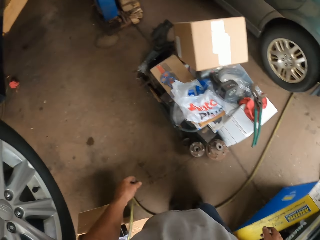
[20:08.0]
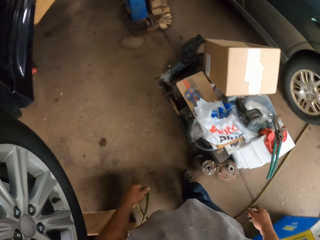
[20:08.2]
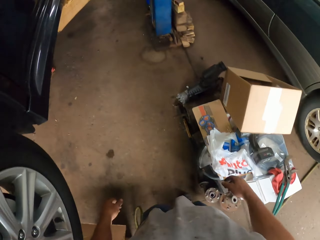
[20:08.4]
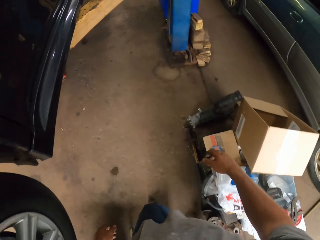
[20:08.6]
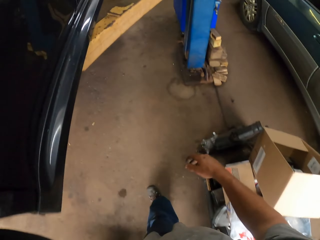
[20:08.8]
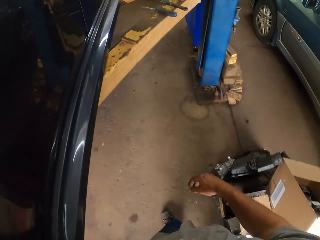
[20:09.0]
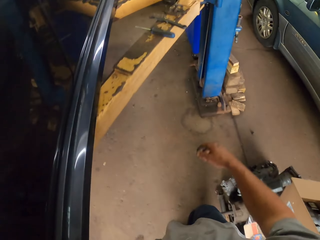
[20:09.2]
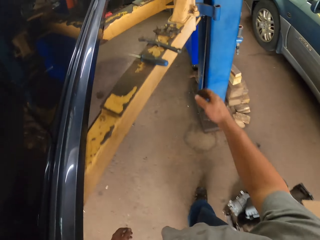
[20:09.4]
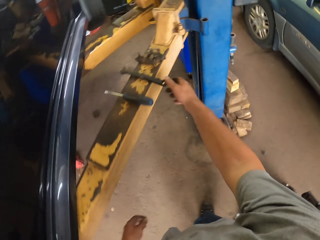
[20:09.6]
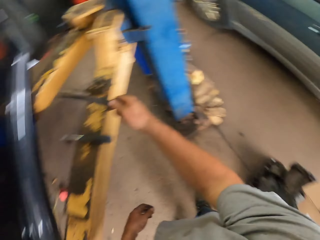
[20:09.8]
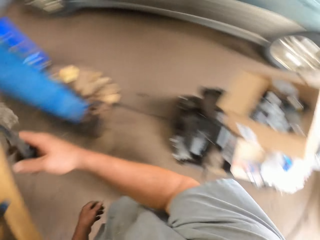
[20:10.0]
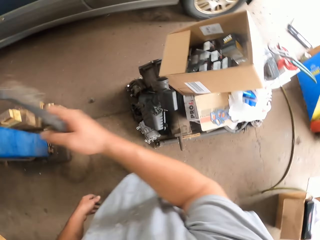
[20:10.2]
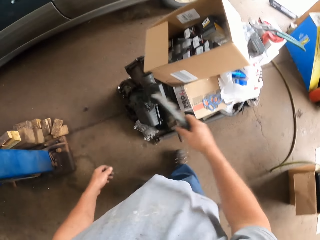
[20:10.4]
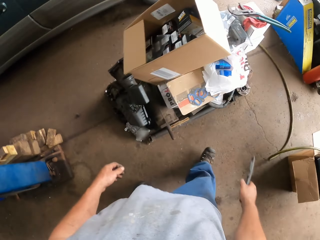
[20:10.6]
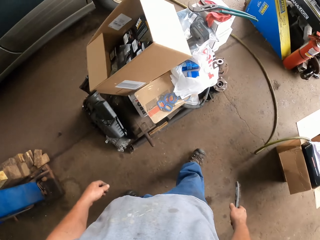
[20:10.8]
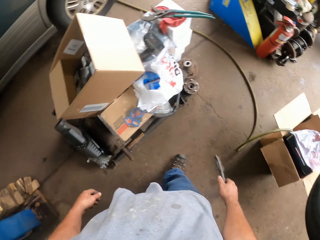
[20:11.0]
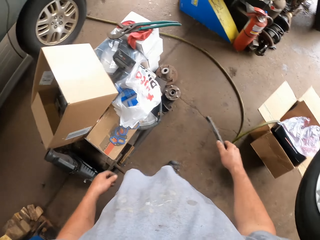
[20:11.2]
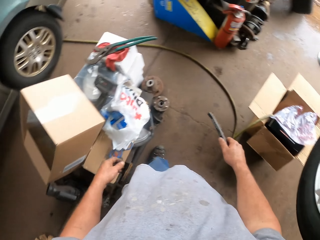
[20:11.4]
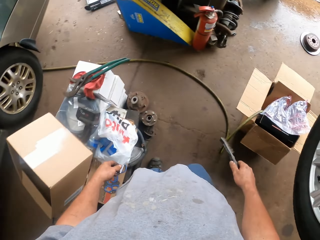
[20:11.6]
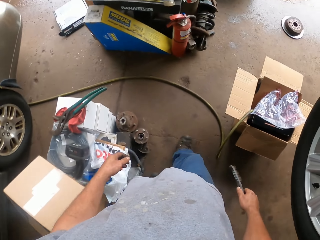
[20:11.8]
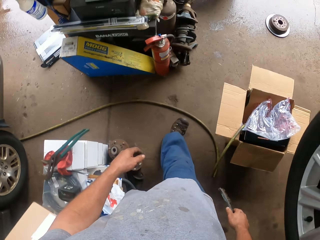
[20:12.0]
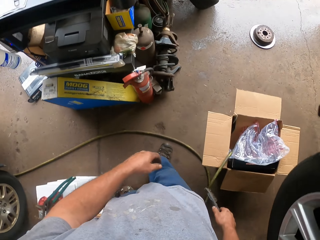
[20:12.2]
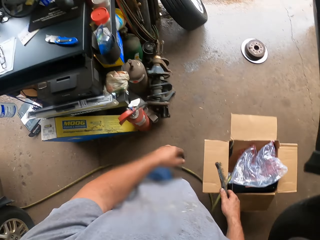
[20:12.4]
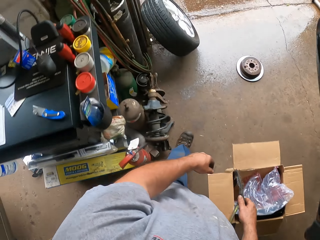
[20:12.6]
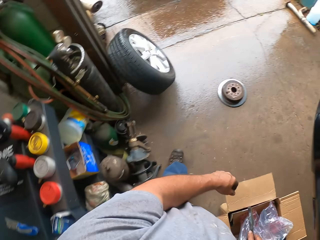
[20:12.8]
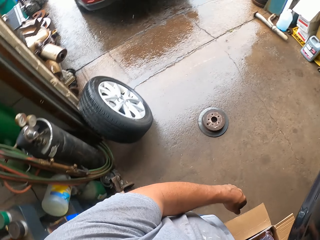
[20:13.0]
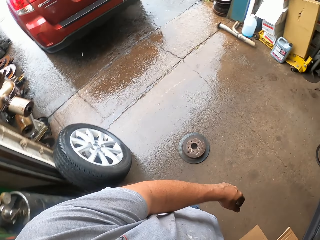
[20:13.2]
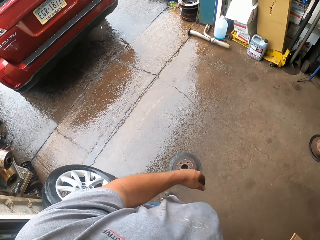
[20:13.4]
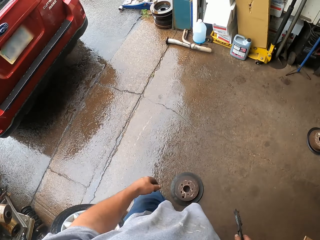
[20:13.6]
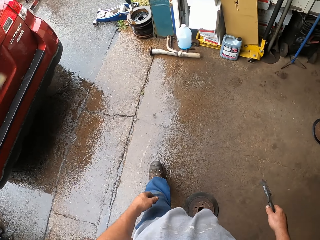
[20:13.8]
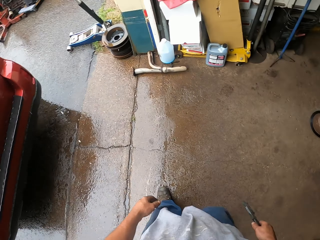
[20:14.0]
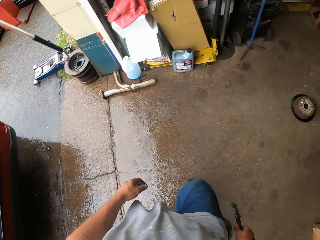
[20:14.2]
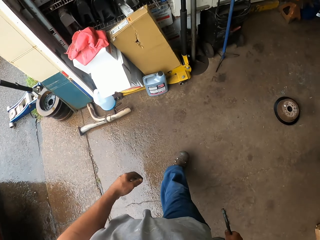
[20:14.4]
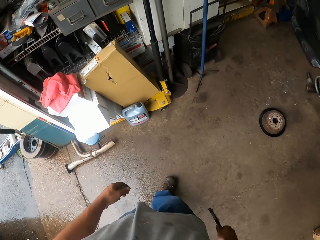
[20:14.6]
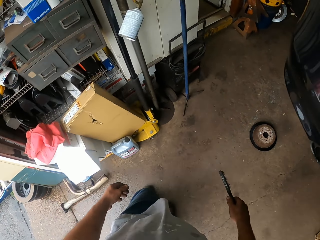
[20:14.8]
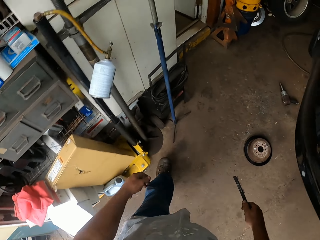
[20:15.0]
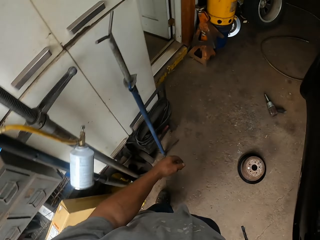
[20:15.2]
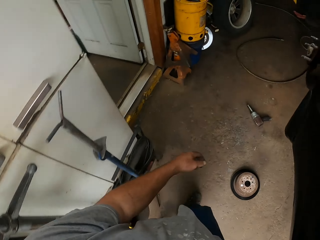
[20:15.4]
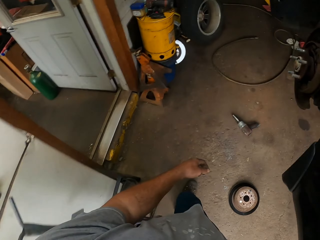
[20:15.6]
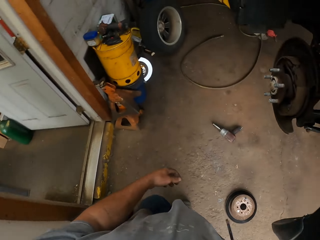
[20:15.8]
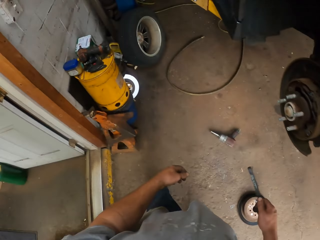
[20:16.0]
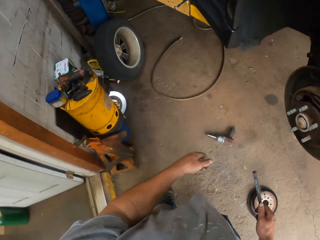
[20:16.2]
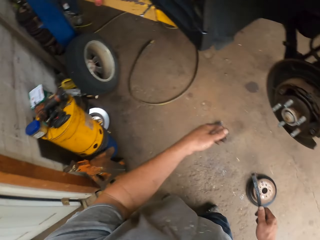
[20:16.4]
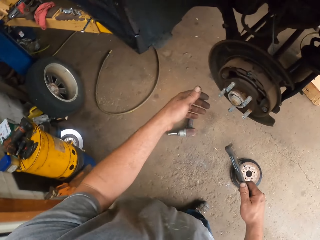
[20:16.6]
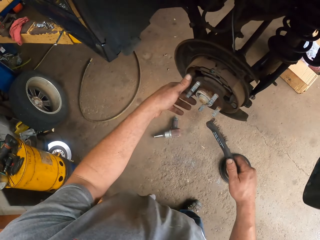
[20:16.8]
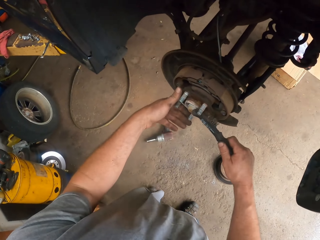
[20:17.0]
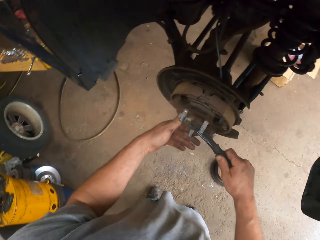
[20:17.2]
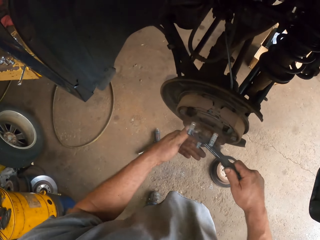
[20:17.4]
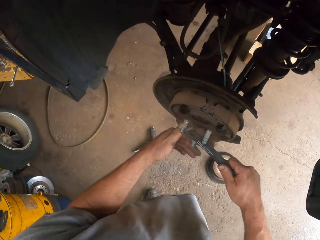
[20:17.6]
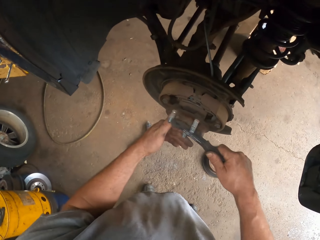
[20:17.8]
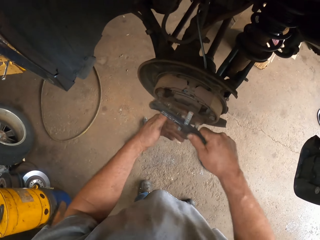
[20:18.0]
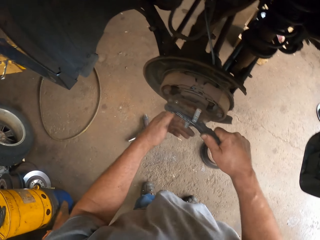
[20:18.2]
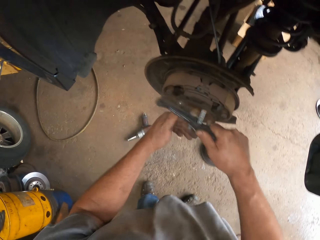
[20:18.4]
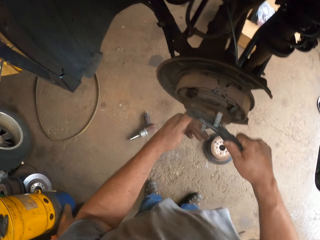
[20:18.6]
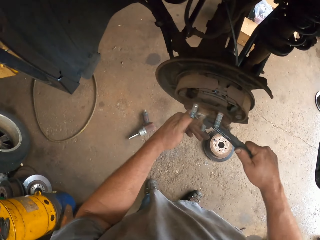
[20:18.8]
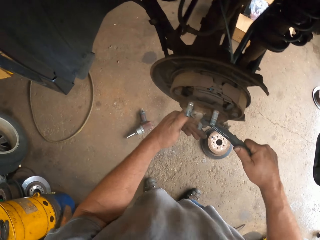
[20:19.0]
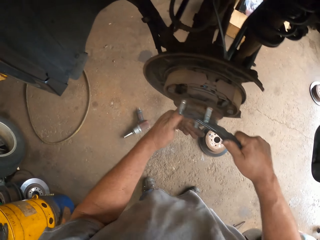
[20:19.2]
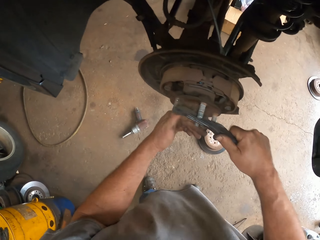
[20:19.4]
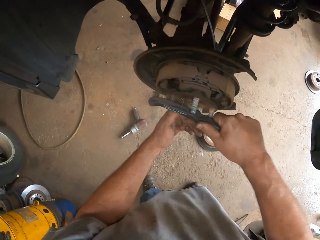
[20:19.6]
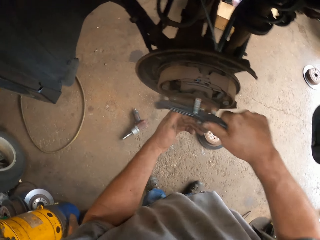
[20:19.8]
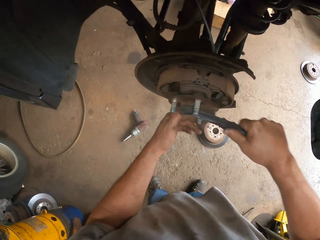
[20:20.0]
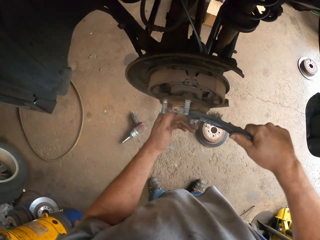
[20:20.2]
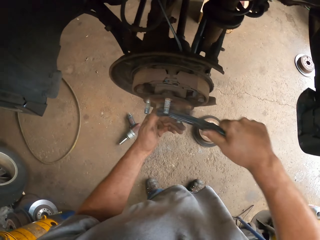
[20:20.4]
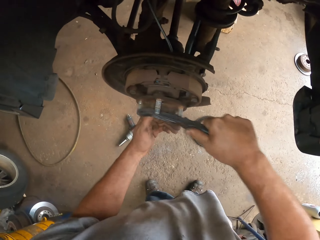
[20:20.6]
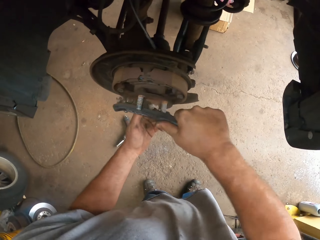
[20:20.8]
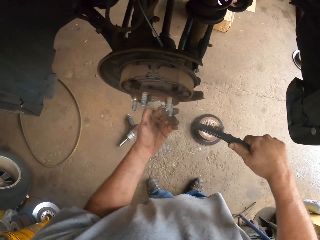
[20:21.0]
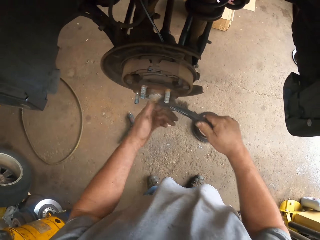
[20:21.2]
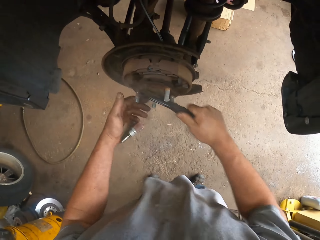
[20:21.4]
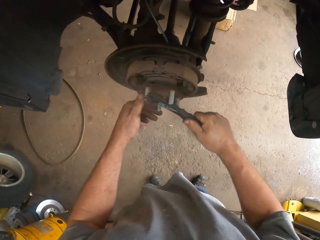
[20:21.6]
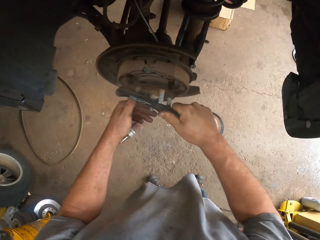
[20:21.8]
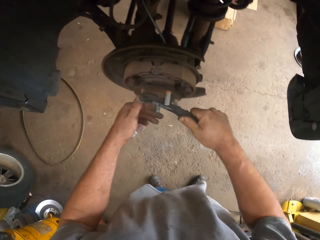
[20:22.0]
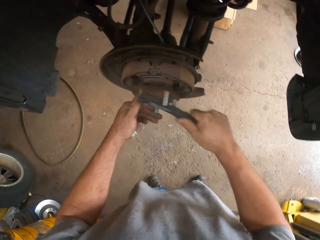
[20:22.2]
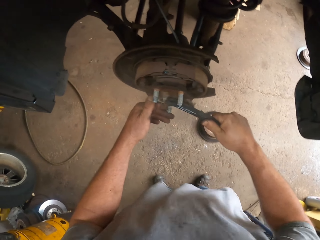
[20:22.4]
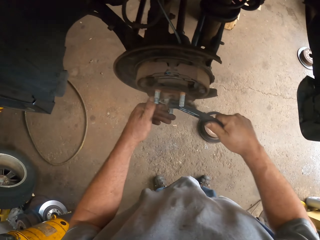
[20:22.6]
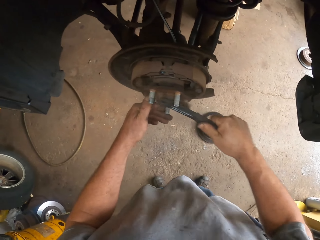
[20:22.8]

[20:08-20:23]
The camera wearer picks up a wheel brush. They walk around the garage. They brush the car part wheel.

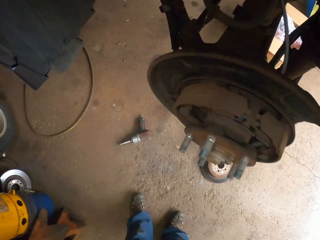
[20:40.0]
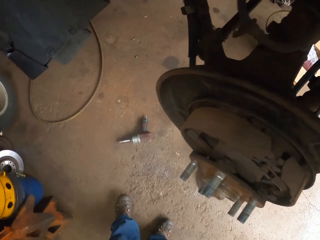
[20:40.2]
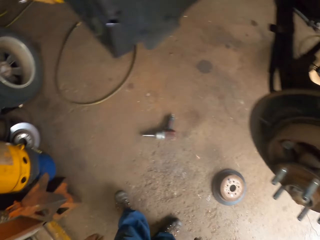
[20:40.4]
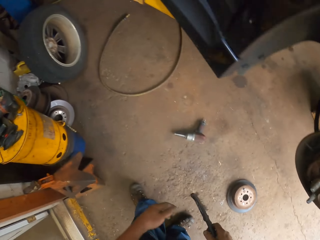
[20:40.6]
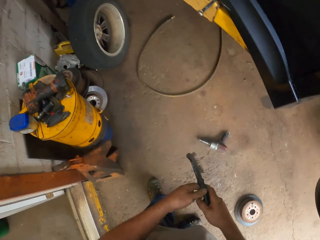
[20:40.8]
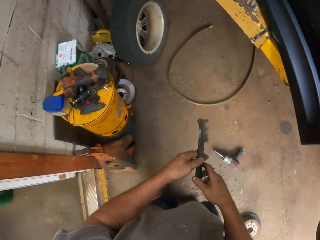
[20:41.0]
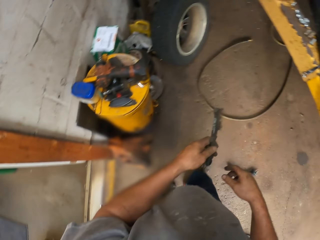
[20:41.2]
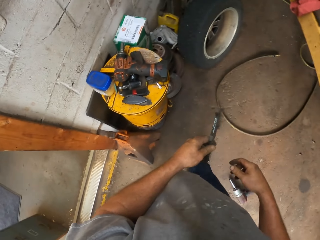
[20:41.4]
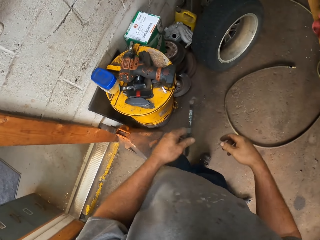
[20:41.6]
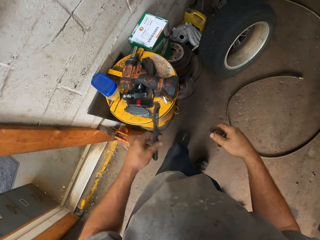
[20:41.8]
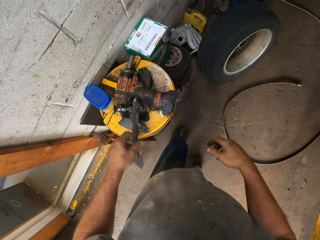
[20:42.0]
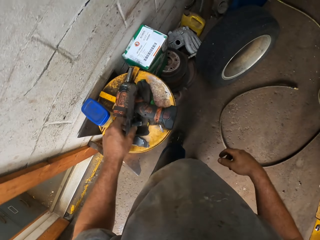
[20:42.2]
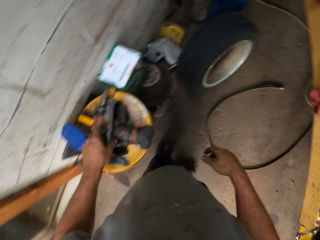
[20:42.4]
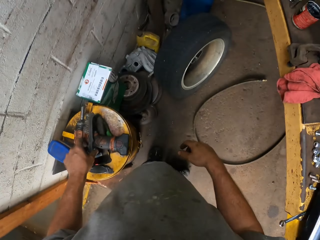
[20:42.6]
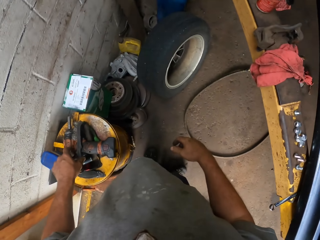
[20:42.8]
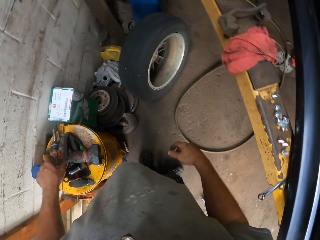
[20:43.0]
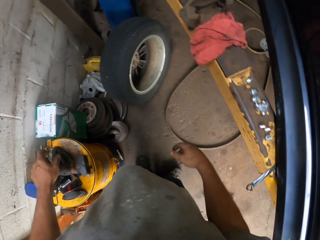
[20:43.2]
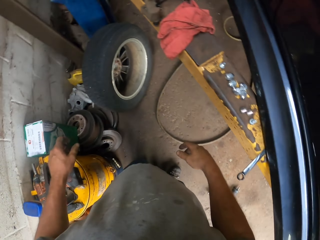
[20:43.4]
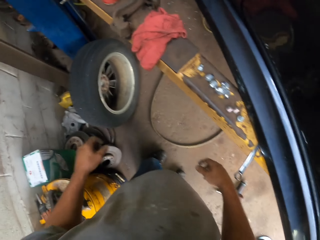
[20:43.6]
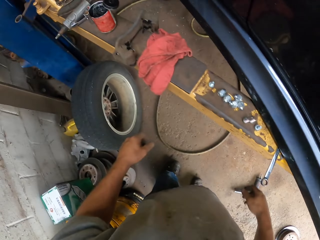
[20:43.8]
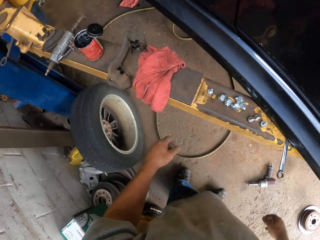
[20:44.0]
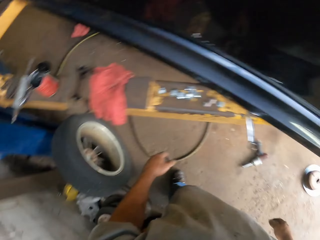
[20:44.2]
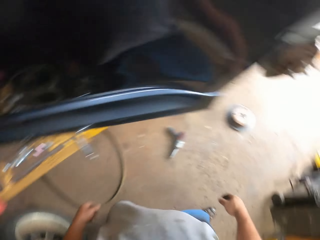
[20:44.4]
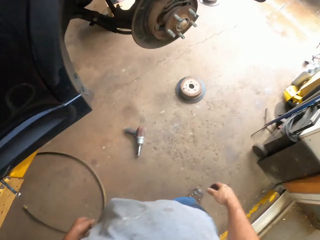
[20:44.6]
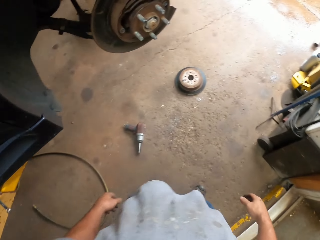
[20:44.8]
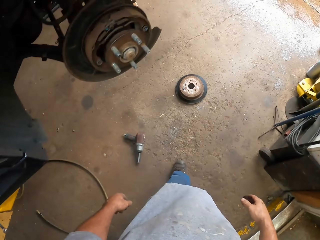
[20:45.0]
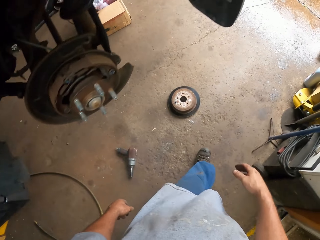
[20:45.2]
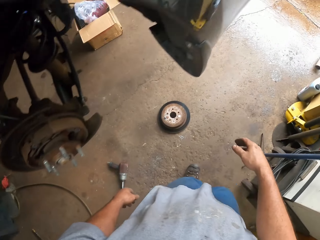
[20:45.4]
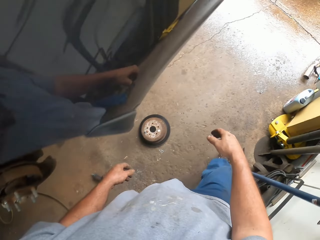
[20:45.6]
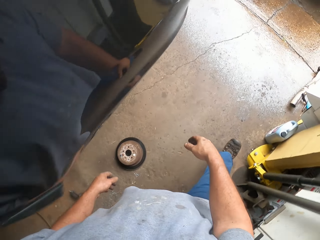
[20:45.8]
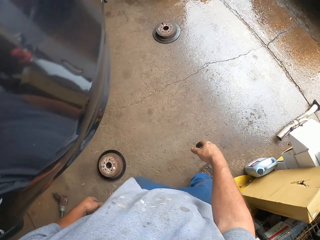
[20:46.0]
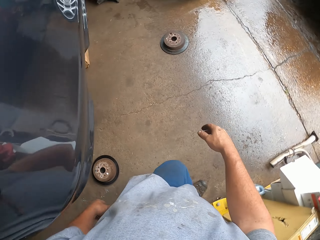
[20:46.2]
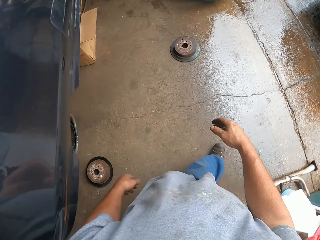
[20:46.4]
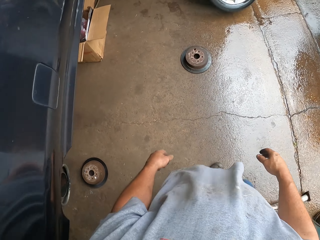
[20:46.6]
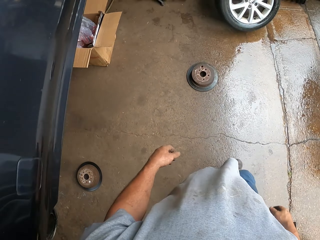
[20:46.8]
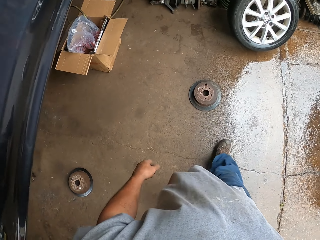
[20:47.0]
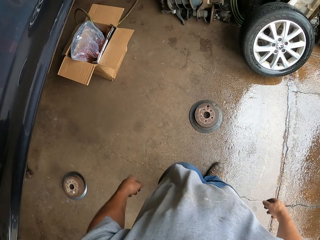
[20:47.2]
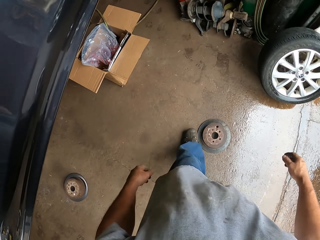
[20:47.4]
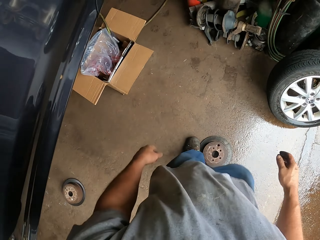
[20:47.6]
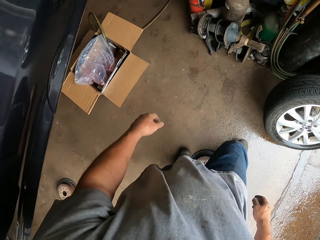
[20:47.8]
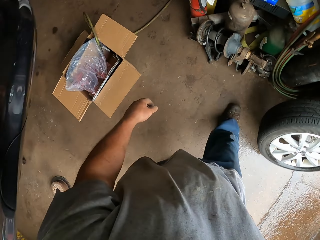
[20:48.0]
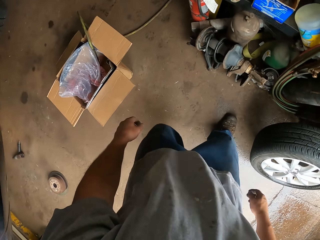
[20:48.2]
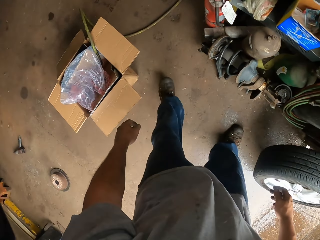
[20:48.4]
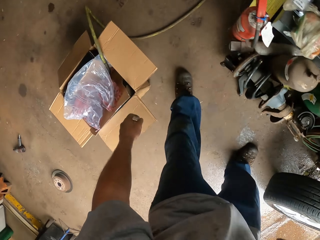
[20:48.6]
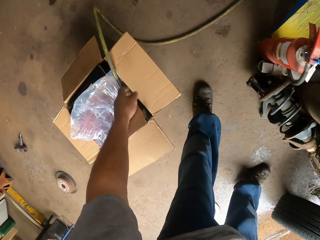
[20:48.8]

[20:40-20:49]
The camera wearer places the wheel brush on the container. They walk around the garage.
